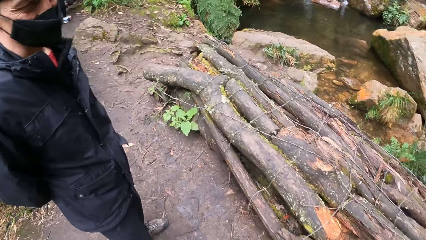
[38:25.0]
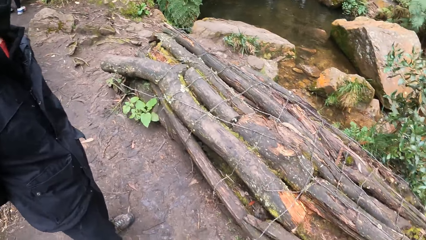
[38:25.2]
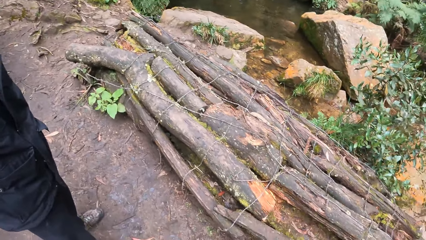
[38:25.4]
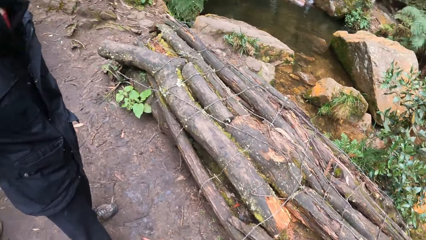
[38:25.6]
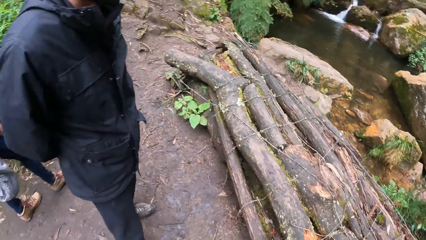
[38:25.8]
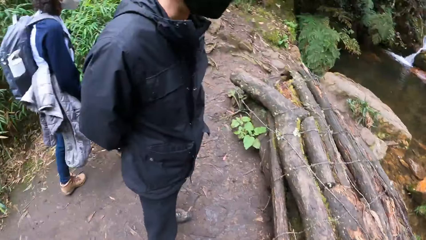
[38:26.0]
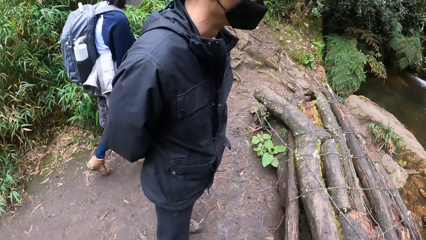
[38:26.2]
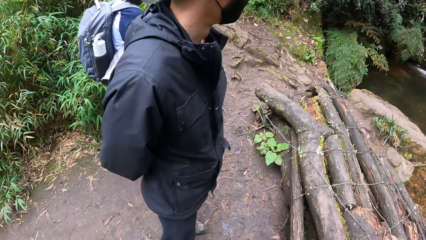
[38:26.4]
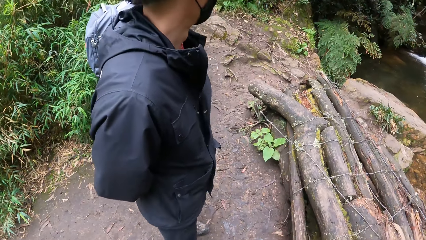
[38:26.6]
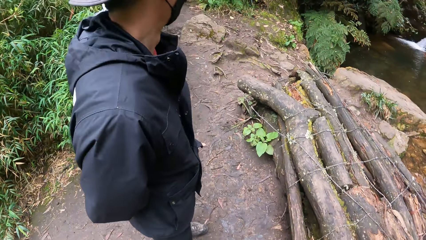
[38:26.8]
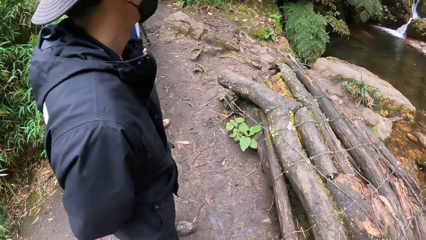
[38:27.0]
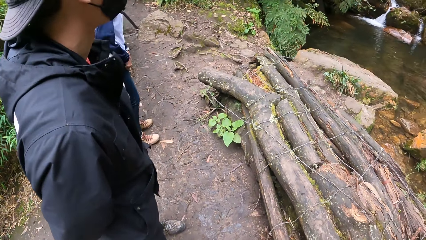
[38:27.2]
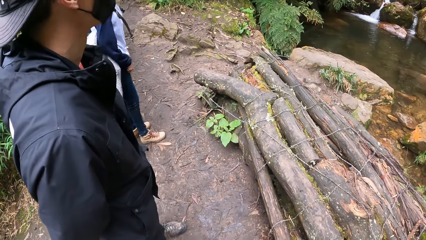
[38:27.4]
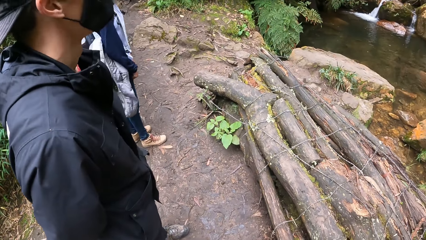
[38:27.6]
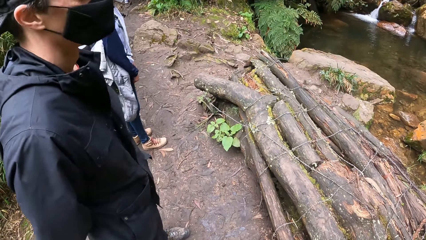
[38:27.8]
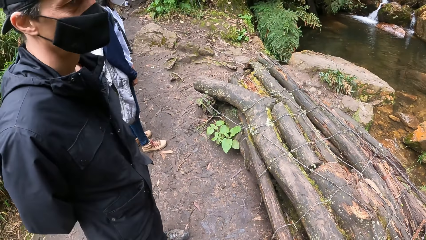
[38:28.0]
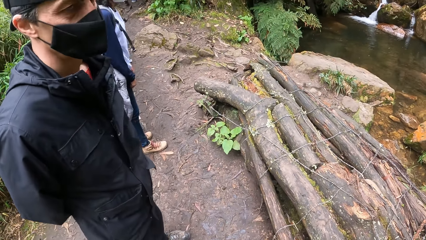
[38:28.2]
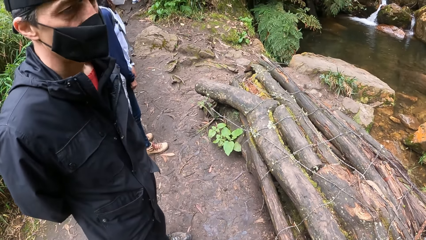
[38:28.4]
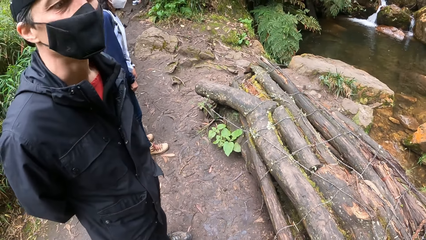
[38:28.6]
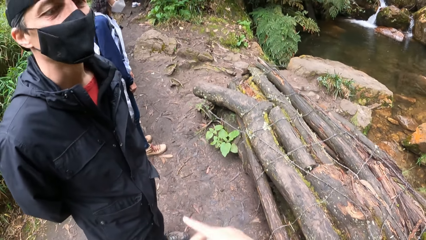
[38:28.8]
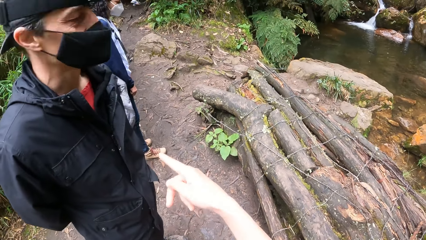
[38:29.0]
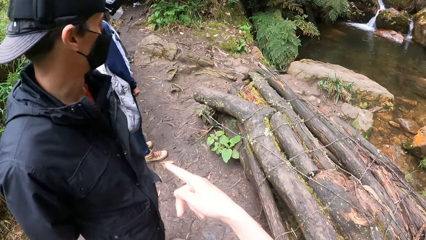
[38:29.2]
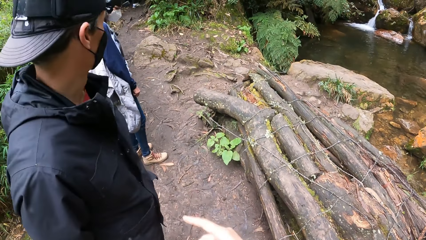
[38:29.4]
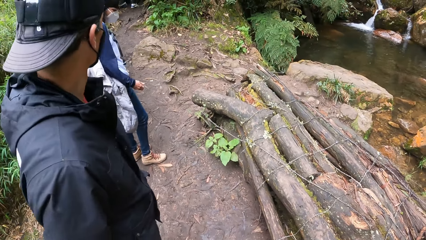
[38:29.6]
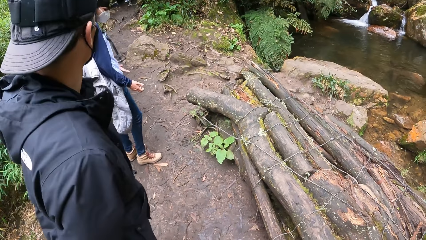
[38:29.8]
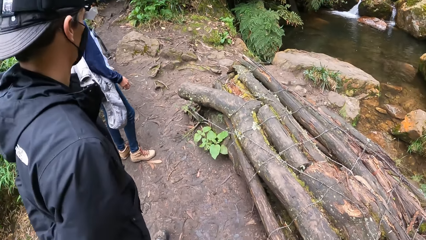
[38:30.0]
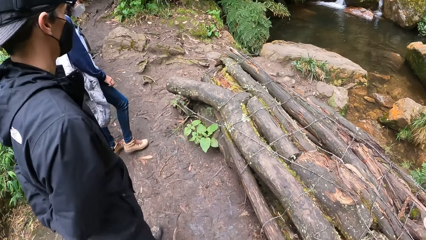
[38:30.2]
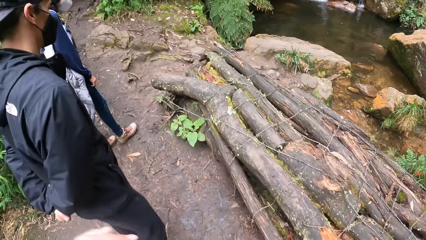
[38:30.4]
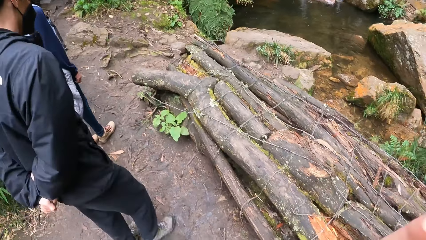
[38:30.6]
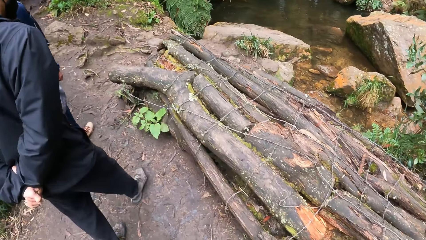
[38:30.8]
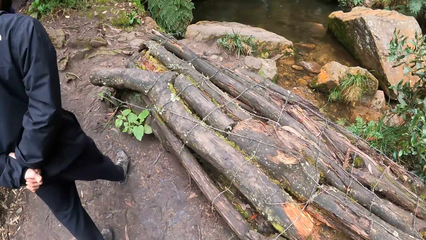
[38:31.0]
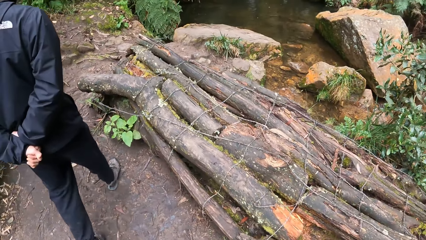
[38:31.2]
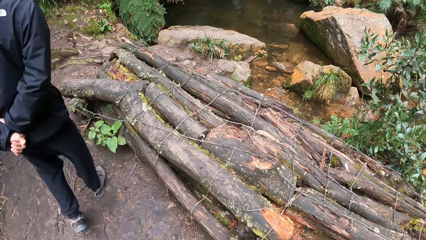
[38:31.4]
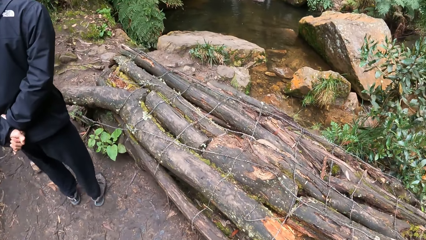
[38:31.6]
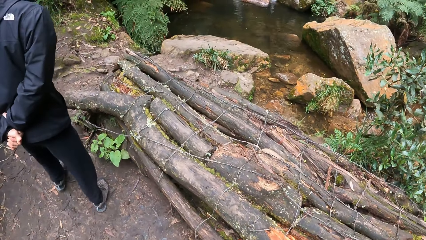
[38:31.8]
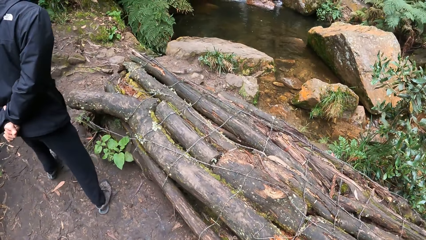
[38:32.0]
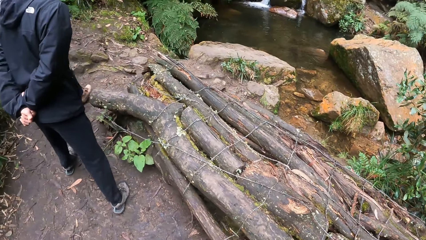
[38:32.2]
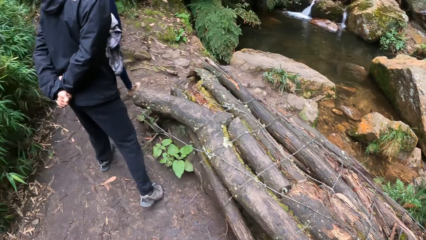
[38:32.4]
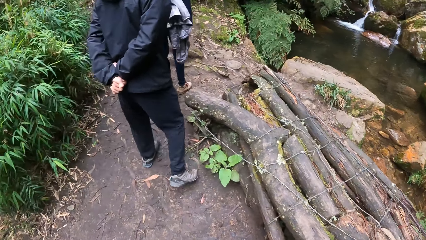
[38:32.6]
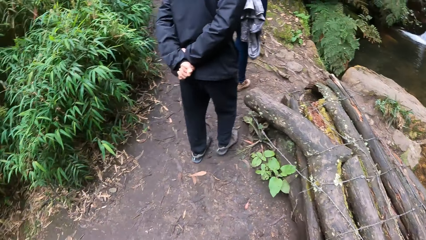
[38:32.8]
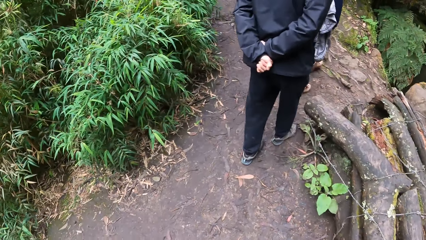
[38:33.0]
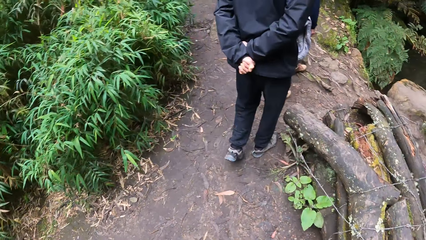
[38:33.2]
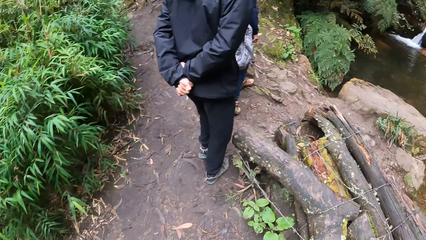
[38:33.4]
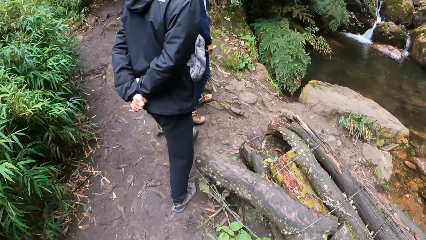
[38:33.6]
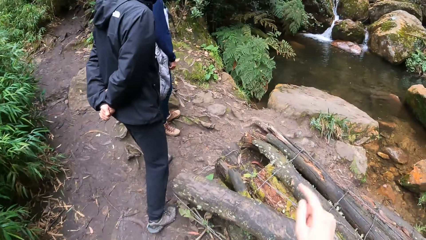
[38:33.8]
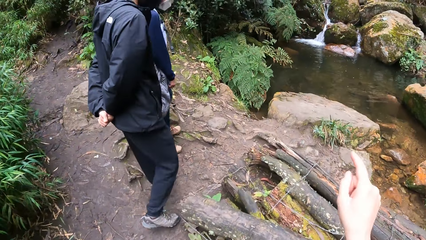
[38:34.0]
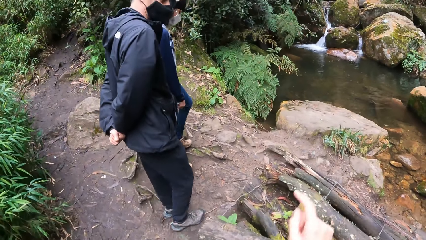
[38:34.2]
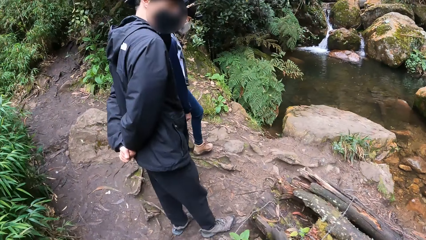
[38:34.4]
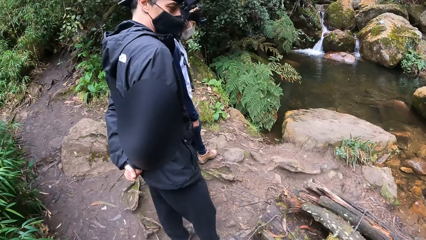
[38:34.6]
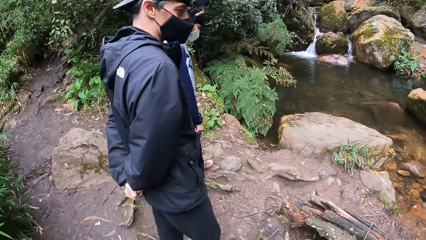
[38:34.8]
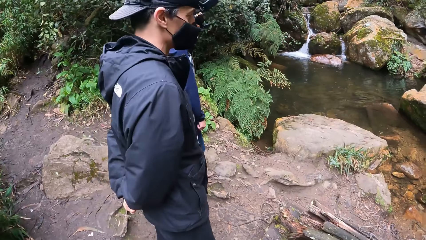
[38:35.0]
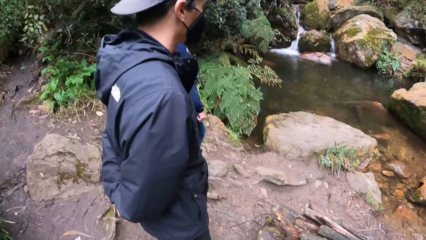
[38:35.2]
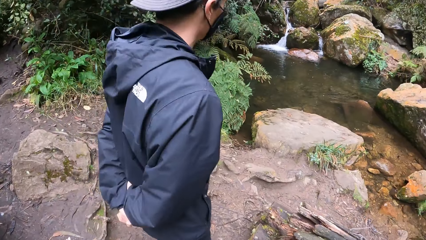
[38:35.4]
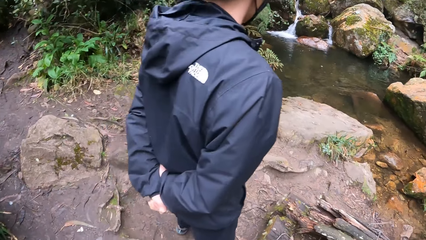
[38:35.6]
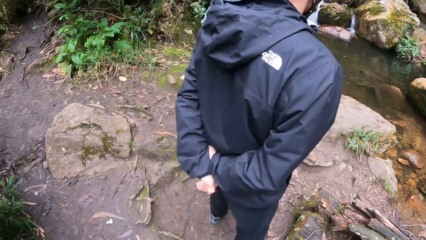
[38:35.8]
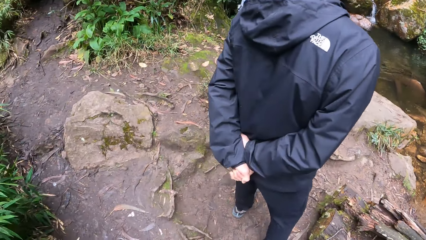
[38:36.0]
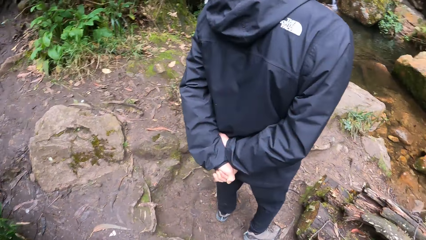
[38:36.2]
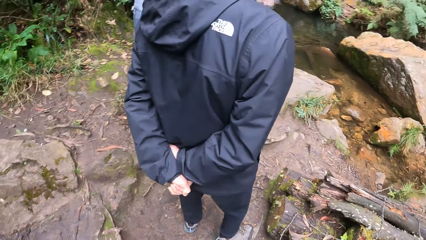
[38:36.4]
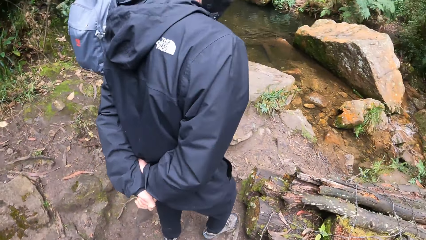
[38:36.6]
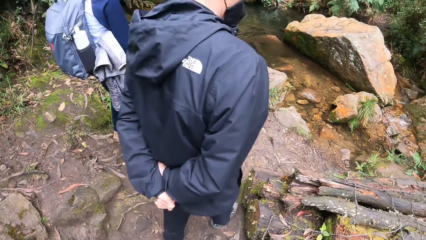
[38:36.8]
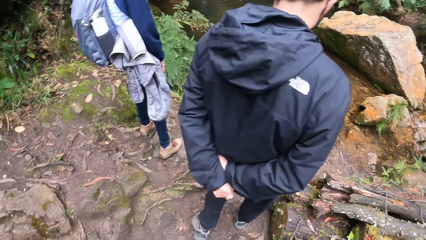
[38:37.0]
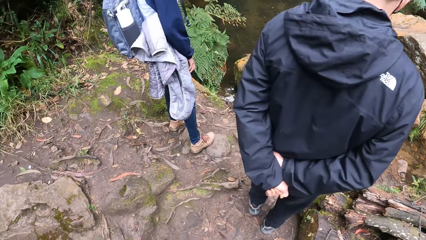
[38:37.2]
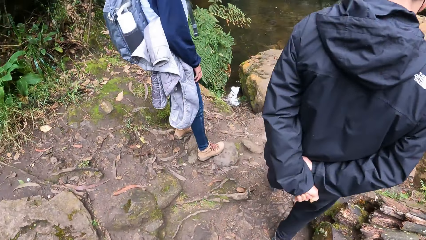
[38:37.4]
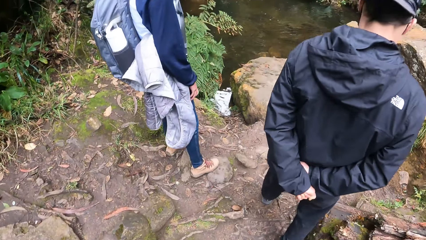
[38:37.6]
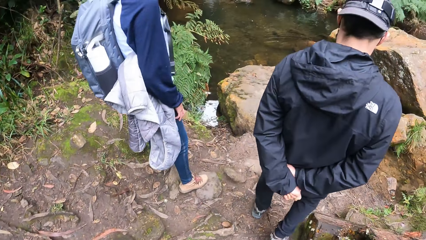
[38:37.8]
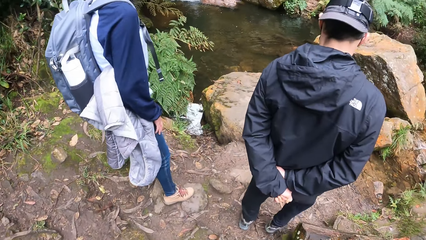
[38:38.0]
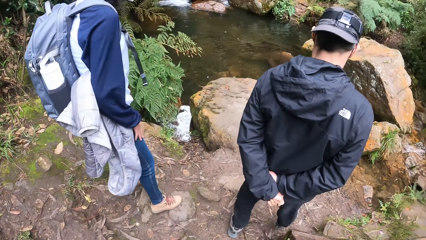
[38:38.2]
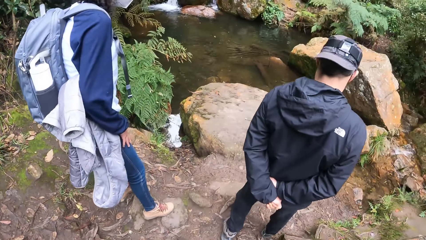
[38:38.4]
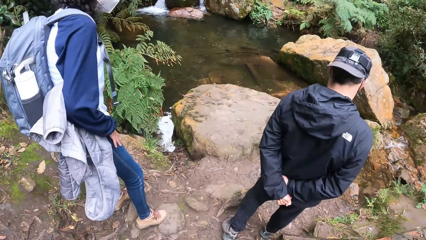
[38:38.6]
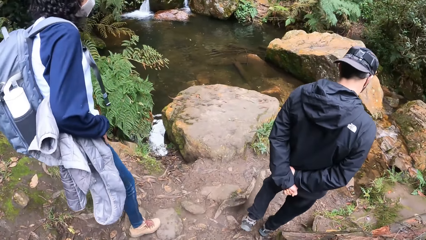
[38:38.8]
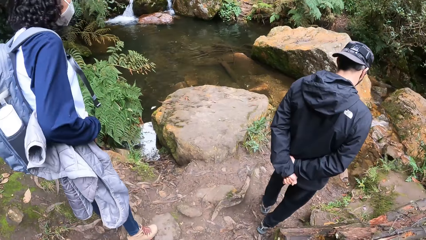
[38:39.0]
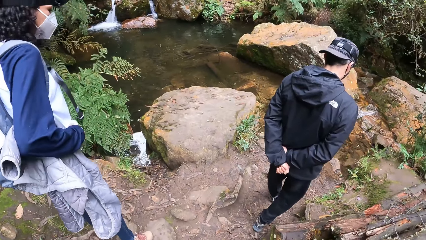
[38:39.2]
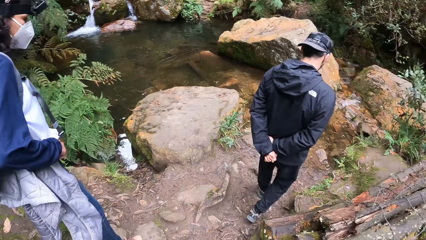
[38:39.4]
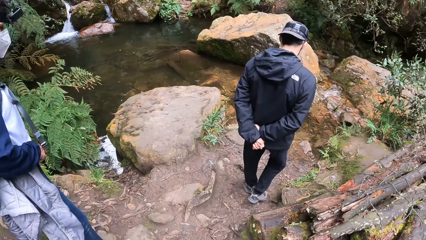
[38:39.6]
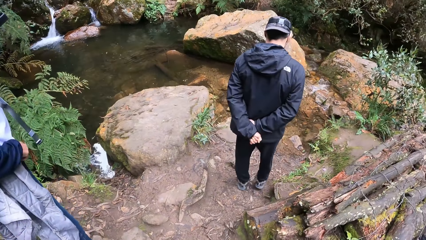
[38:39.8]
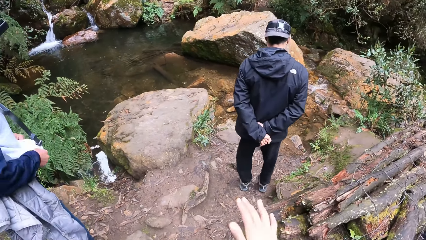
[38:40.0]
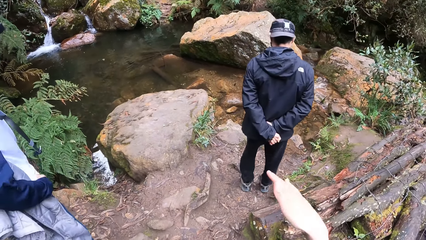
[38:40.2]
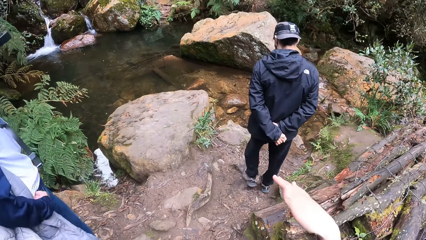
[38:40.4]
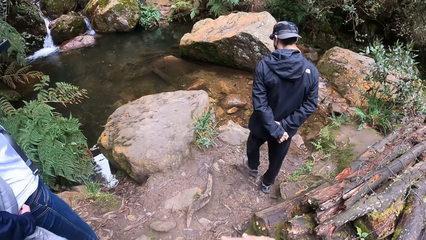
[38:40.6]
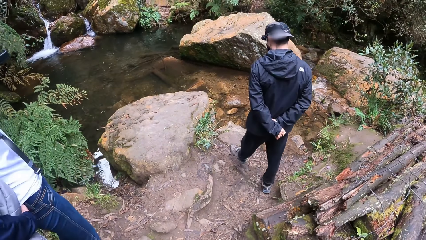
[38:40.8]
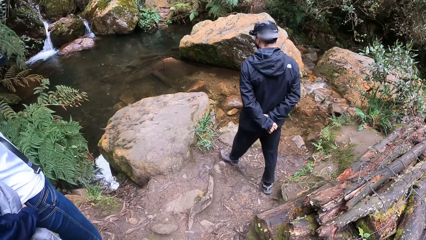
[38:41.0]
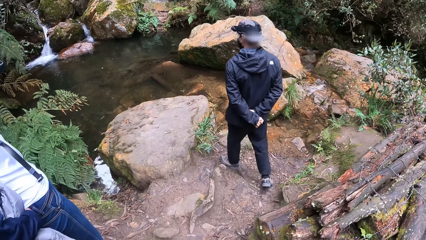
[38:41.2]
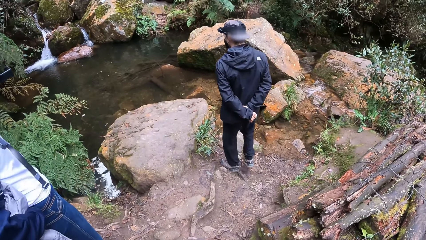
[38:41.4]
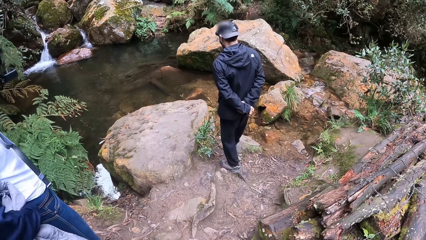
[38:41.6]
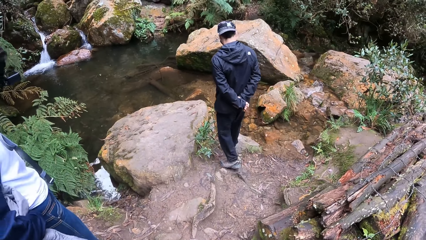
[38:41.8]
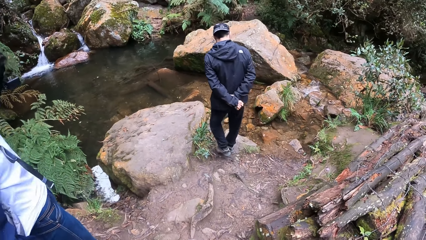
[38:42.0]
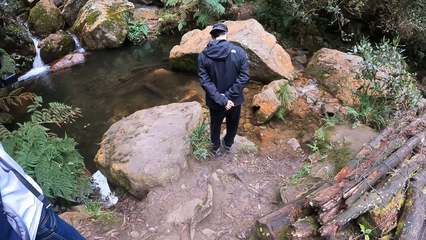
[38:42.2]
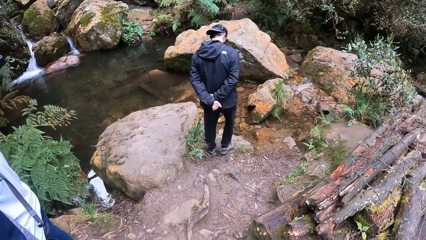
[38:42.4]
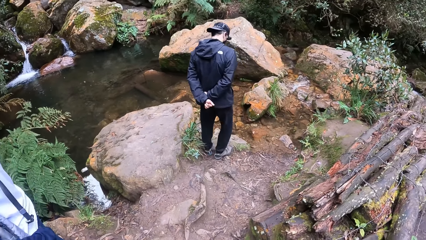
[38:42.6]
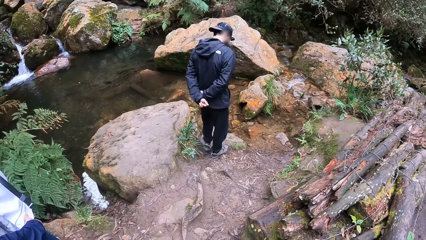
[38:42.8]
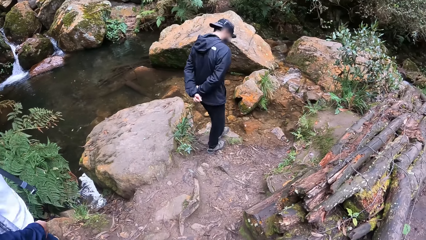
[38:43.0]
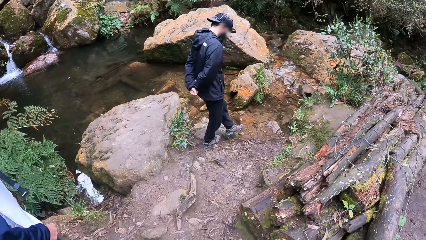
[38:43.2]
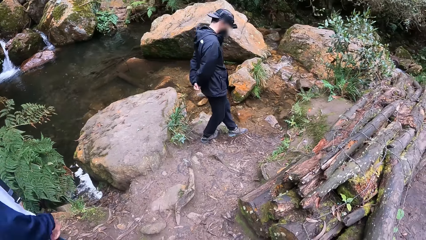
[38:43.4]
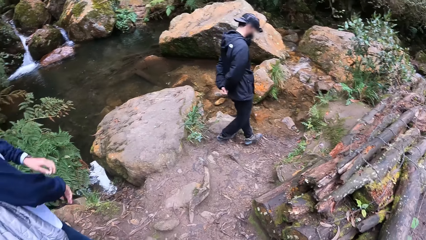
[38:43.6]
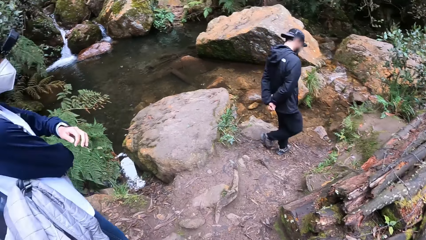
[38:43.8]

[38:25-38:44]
The woman walks towards a river. The camera wearer points at something. The man walks towards the river. The camera wearer walks towards the river. The man and the woman move near the water. The camera wearer interacts with the man and the woman. The man moves near the water.
